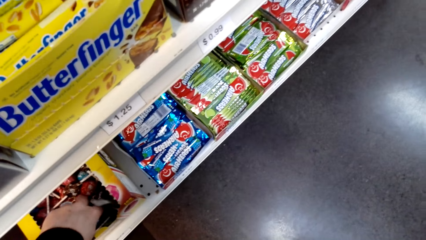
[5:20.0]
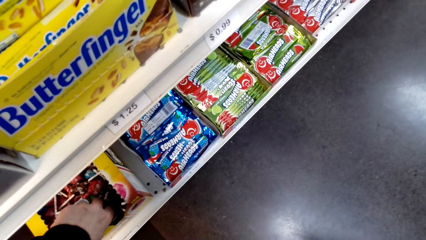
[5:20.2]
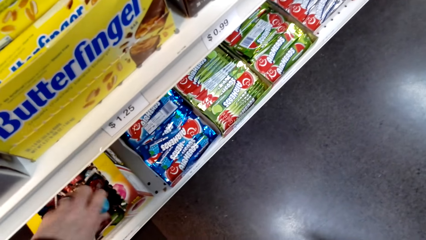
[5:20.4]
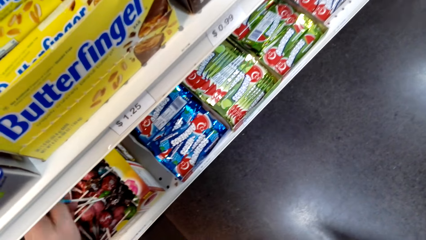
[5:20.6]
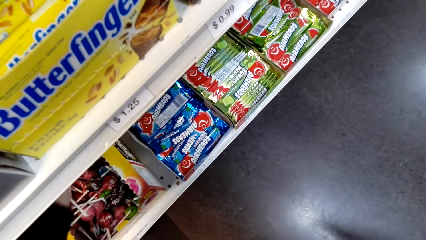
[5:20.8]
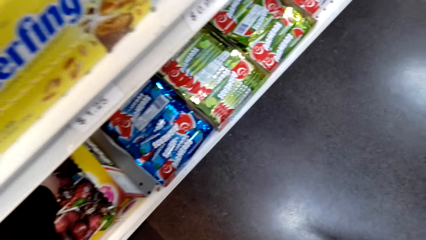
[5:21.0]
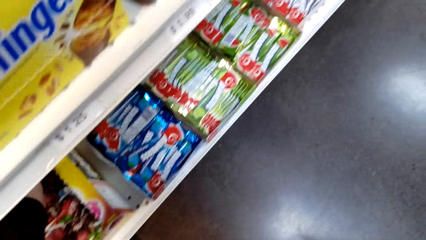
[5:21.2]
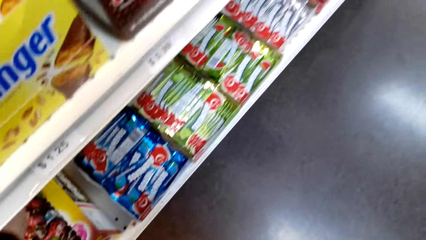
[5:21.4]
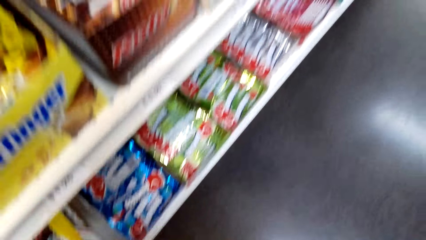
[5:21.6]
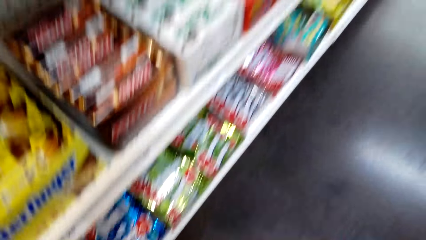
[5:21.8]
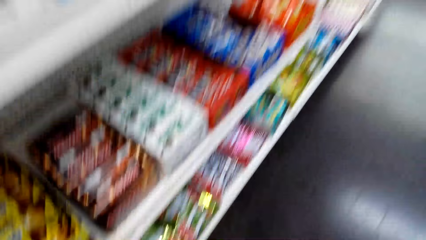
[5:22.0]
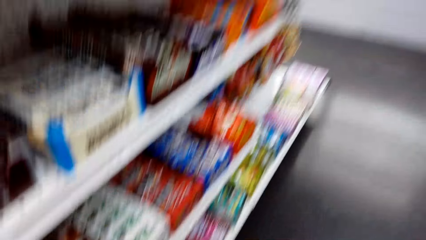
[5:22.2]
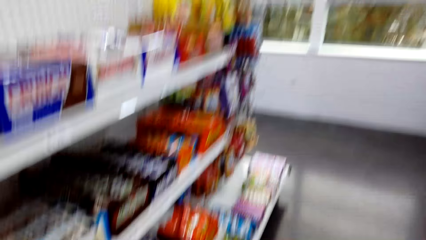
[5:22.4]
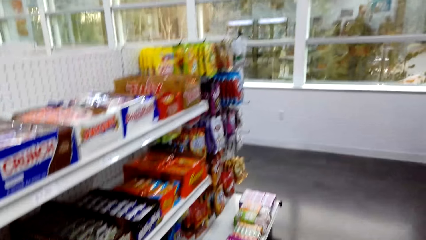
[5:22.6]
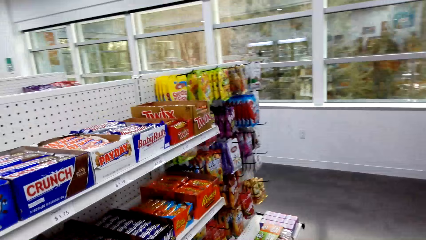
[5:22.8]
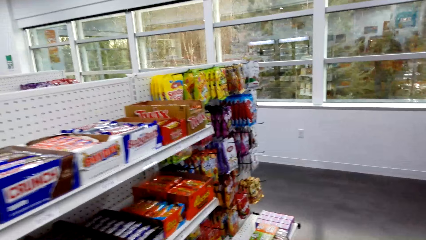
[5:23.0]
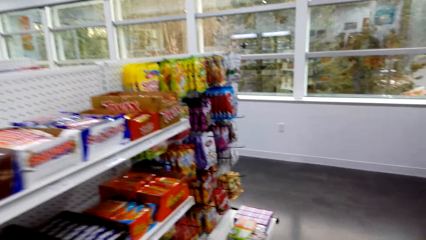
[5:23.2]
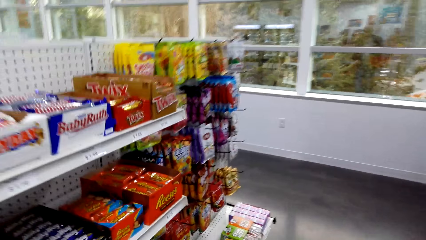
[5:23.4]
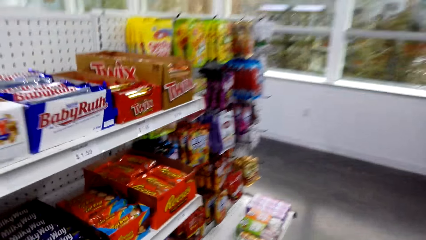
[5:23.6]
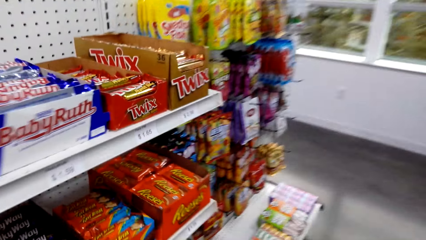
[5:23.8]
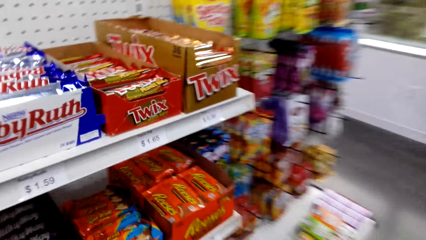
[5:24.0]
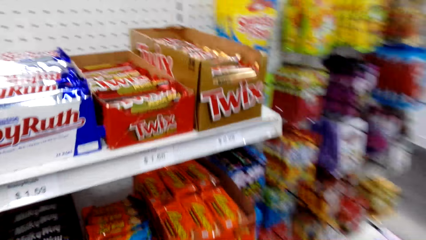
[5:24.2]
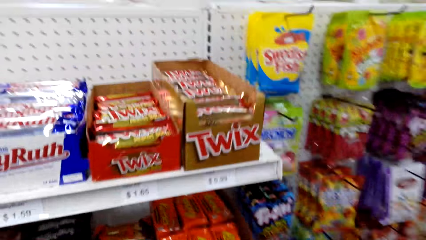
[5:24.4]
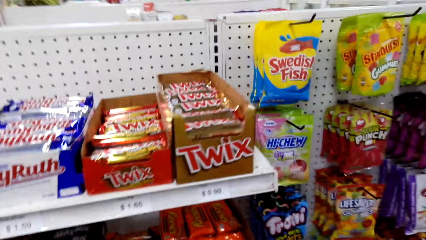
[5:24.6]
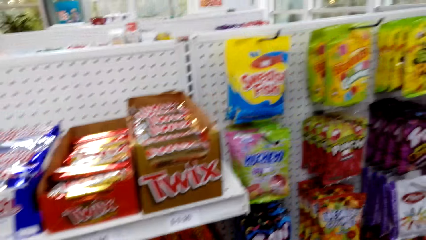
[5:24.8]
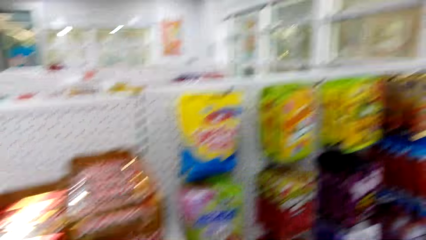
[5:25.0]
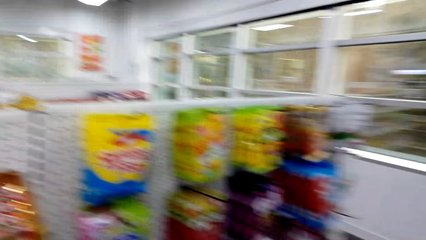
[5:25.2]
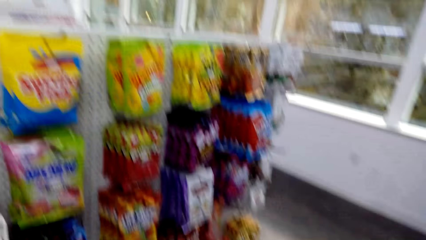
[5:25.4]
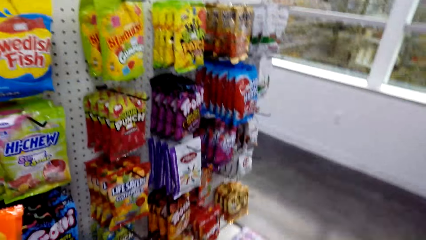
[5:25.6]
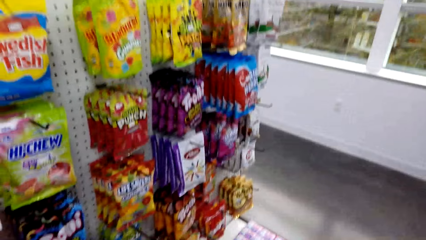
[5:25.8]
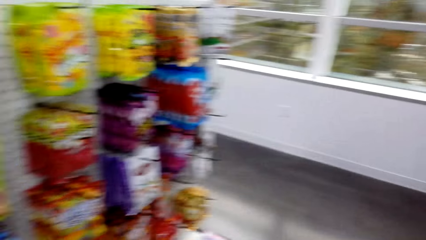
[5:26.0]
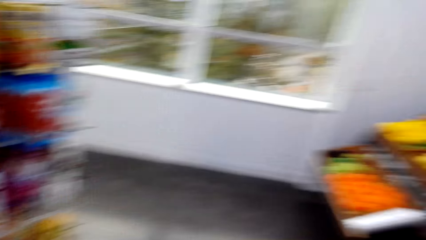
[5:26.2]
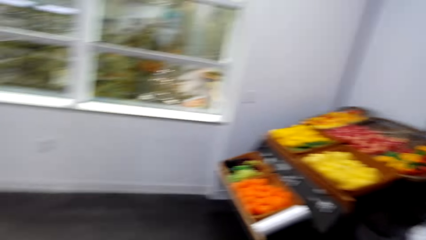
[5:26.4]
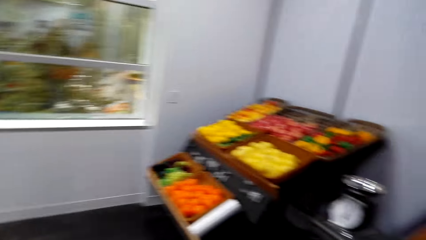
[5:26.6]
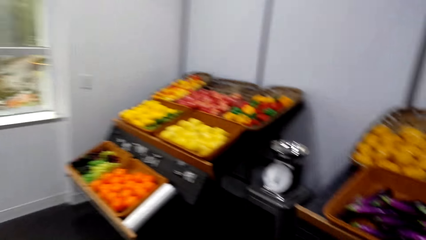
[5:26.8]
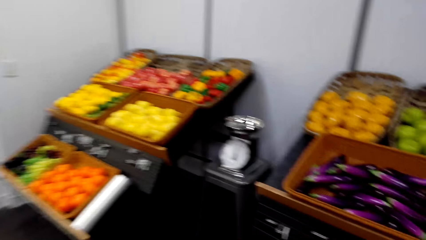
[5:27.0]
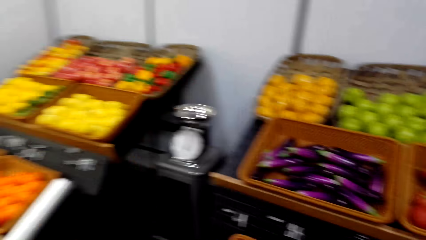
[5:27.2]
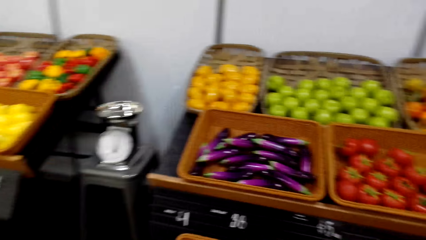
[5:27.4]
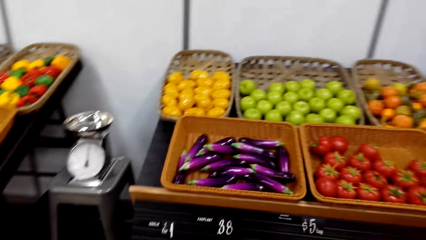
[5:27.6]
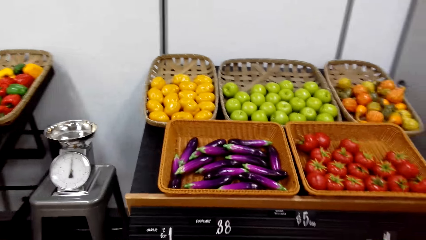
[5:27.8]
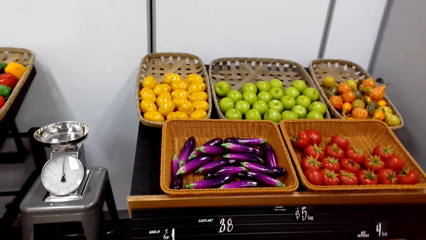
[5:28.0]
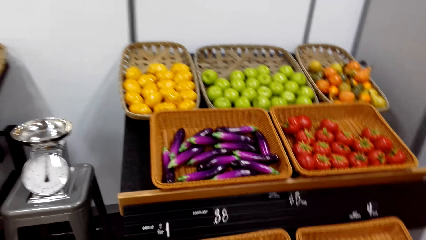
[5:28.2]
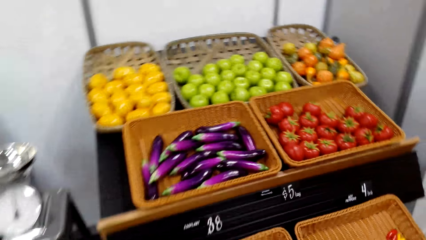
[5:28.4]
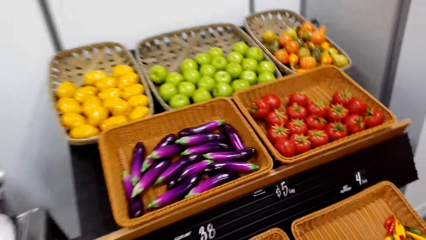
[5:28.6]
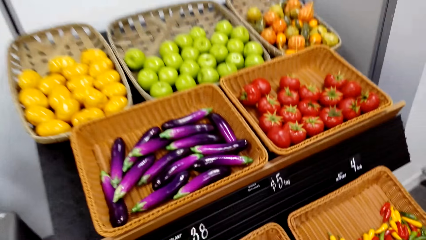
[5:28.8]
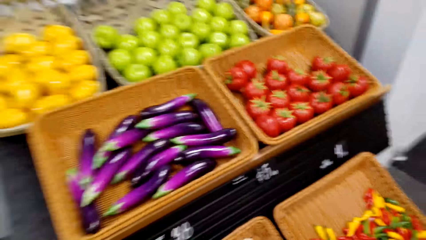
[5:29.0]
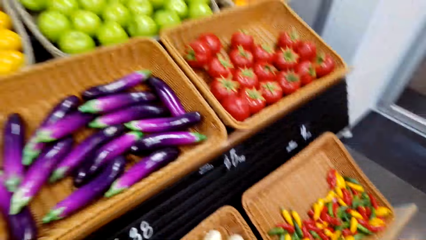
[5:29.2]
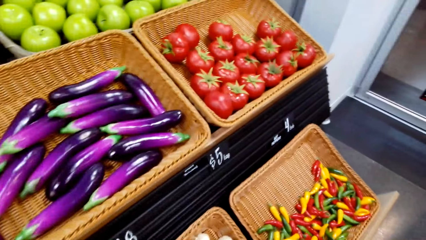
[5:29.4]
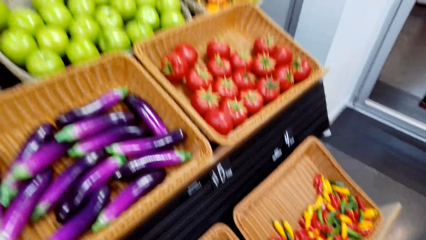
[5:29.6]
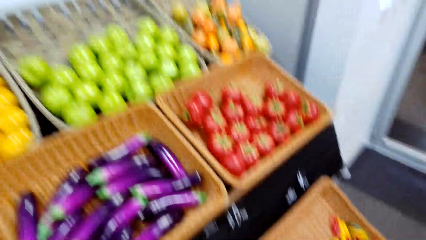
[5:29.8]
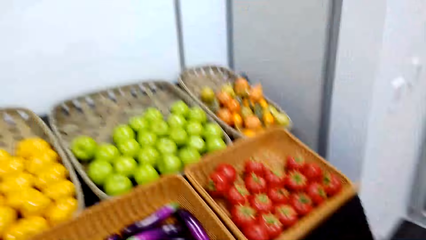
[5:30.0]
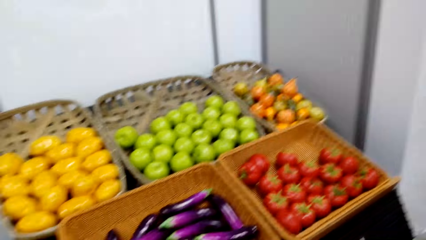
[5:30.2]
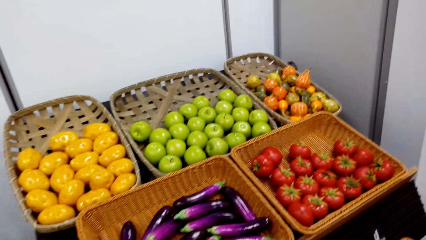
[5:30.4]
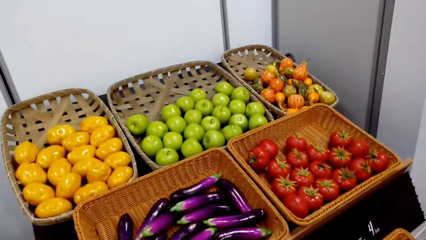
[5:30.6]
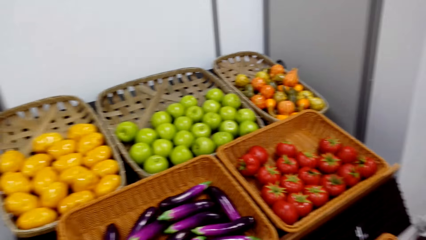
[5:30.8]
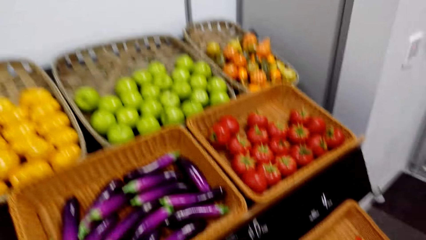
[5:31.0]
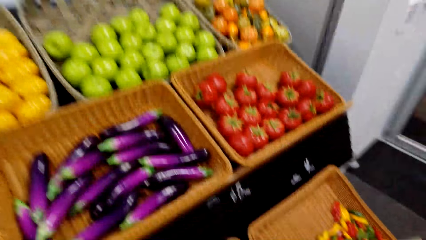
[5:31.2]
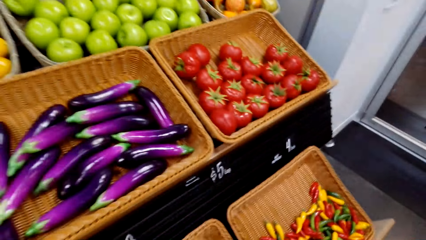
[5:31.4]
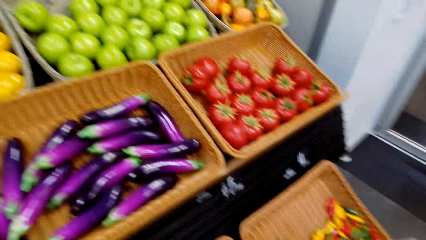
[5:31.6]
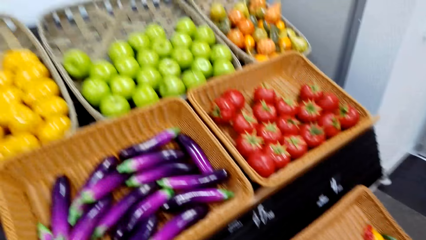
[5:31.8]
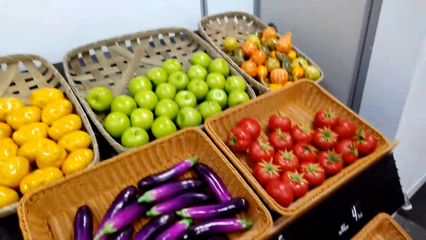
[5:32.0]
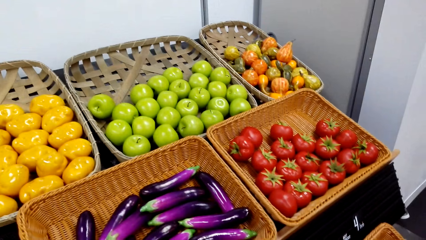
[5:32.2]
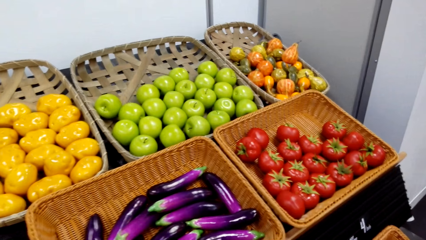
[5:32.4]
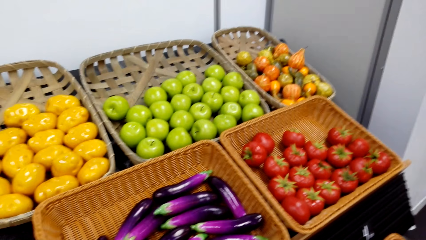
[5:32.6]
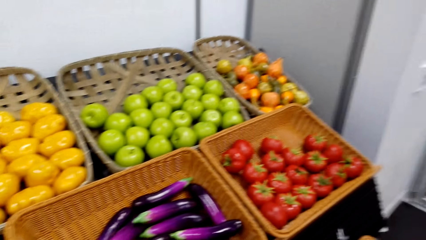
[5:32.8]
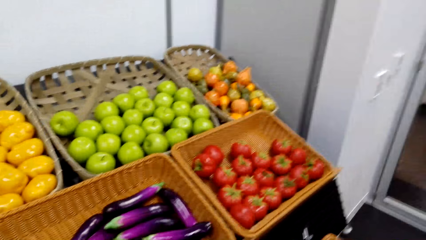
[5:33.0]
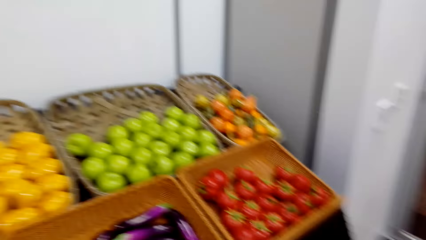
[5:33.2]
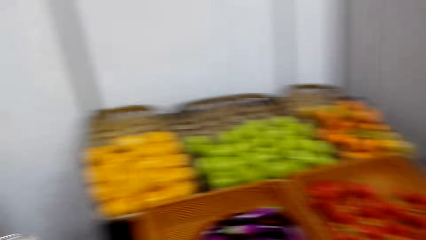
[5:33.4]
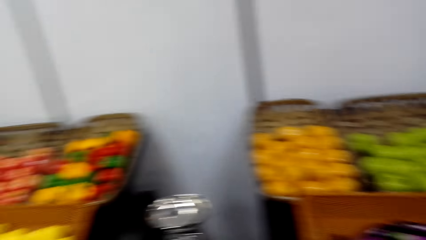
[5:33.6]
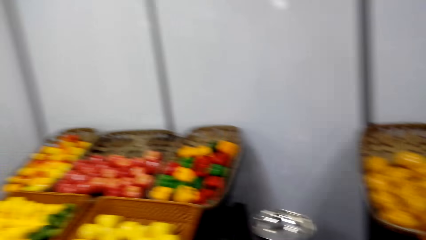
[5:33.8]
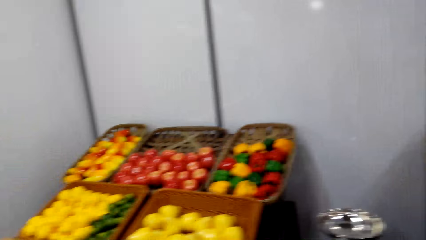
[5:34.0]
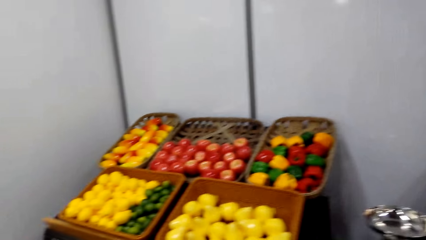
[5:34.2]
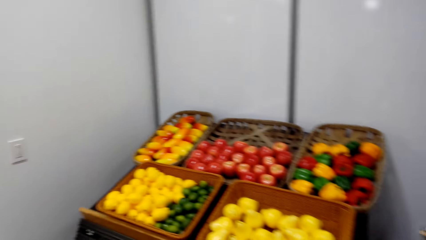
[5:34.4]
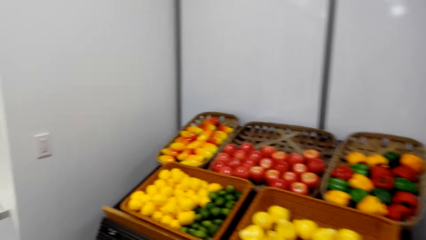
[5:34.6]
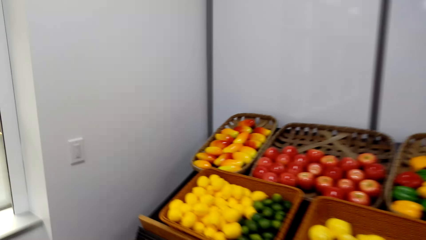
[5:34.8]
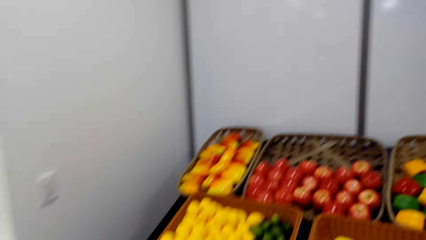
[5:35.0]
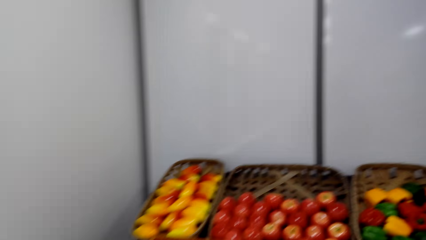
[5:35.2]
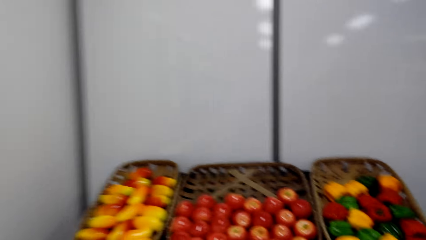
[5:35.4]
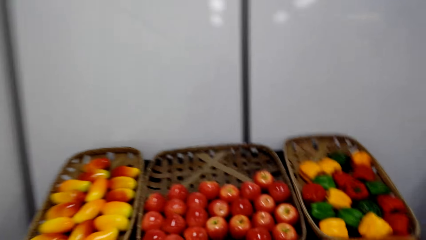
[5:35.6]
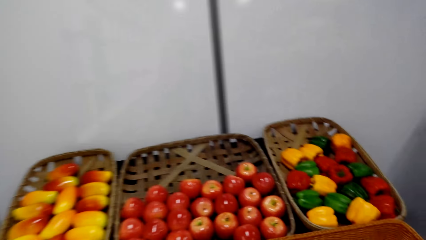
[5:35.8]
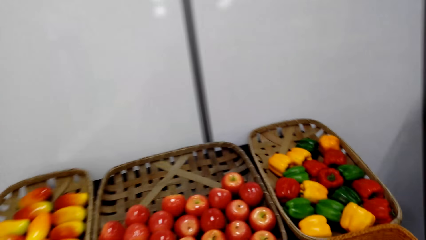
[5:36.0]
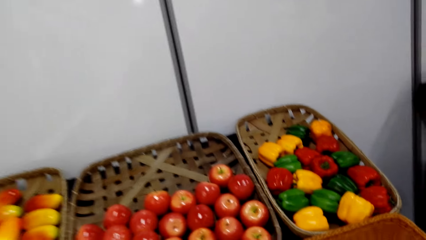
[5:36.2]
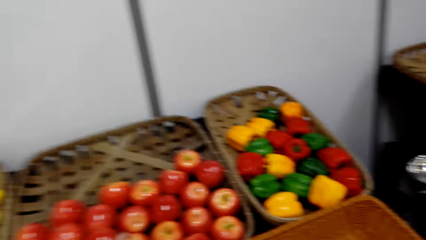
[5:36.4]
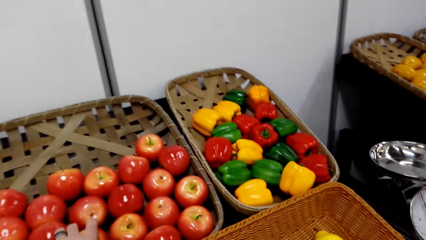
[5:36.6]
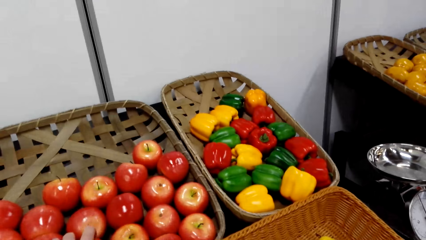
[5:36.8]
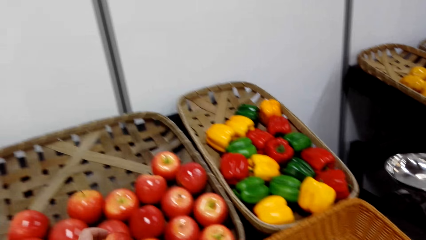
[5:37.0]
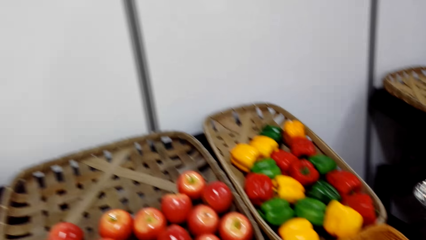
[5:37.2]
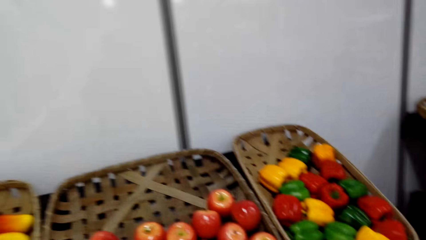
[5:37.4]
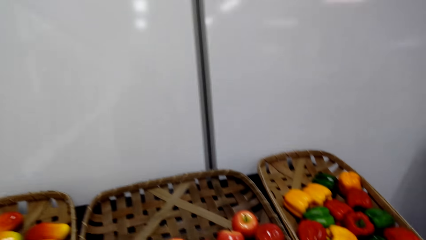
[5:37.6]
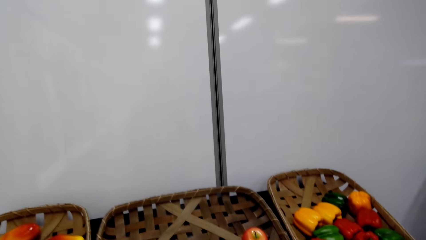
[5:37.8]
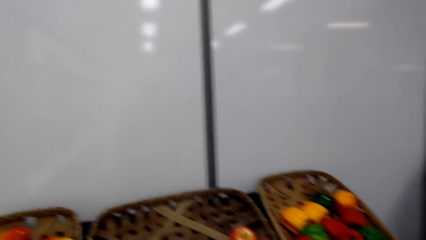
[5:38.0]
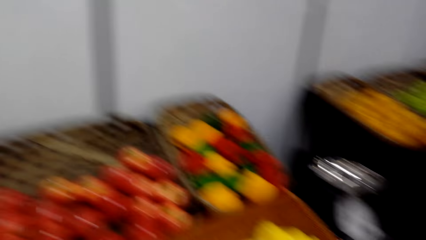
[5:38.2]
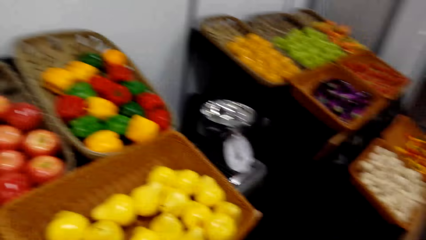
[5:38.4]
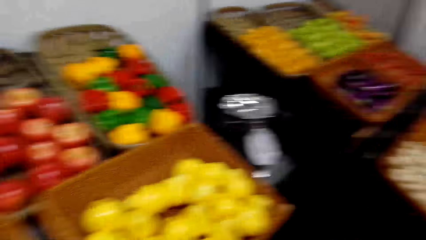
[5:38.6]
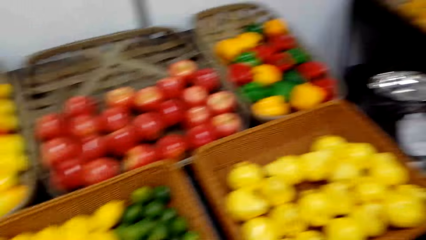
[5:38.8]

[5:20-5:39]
The camera wearer picks up the candies. They hold the sachet. They step forward. They look around. They step forward. They look at the fruits. They look around. They pick up the eggplants. They hold the eggplant. They step forward. They look around. They look around again.
